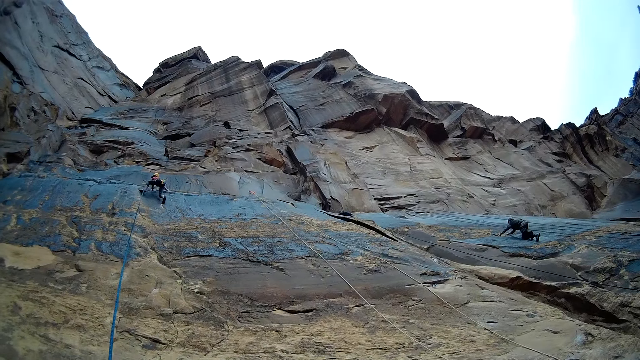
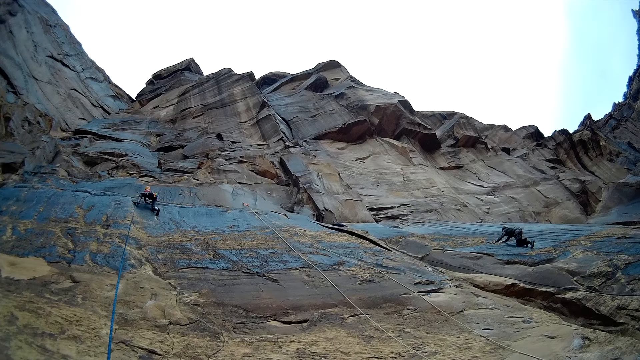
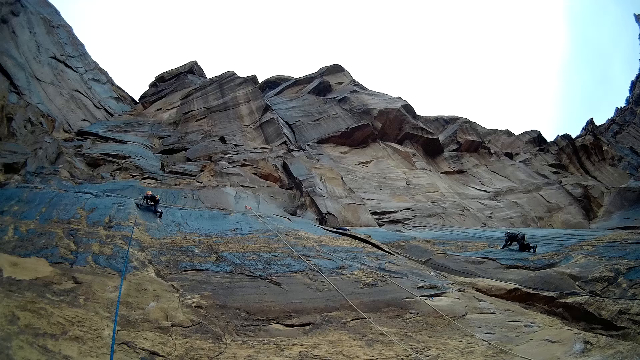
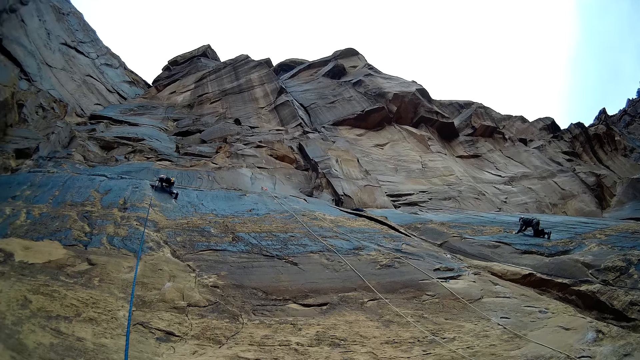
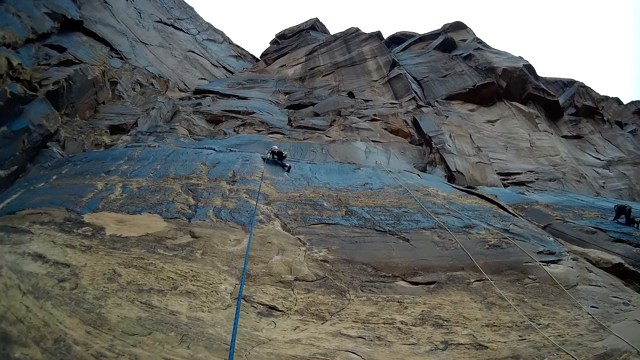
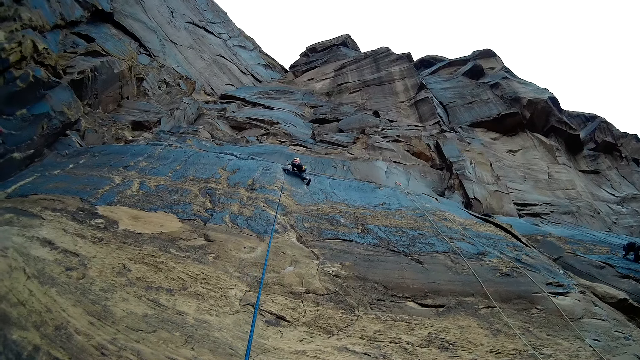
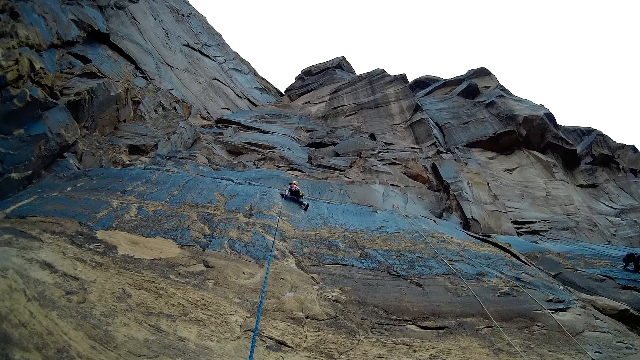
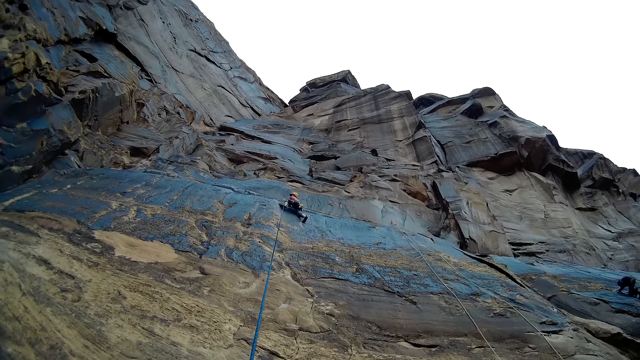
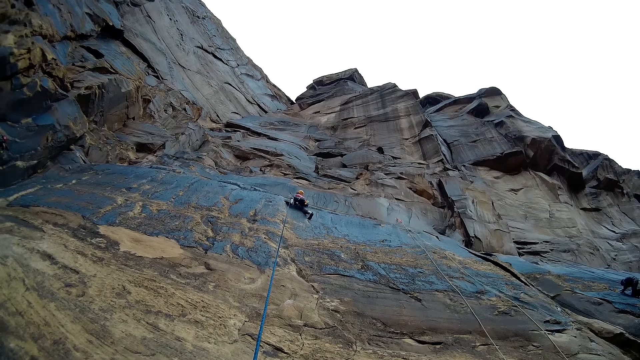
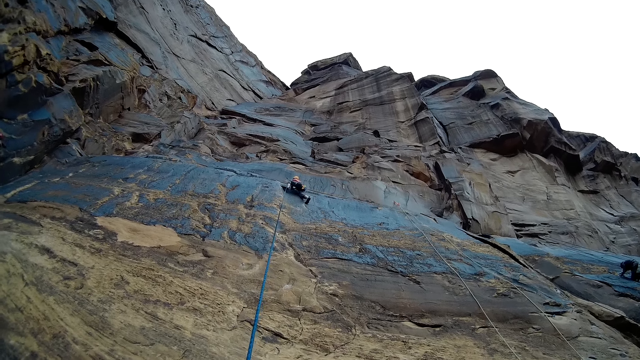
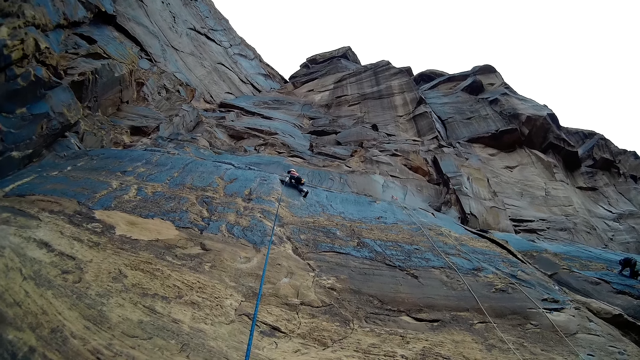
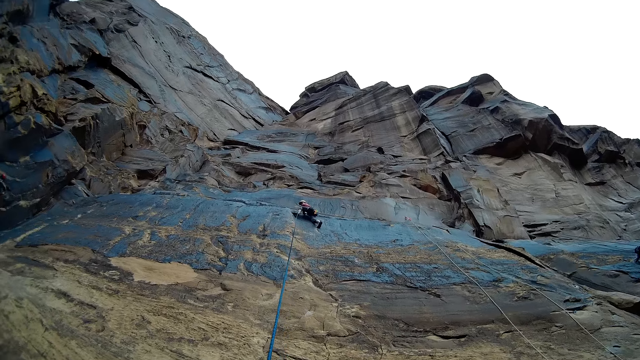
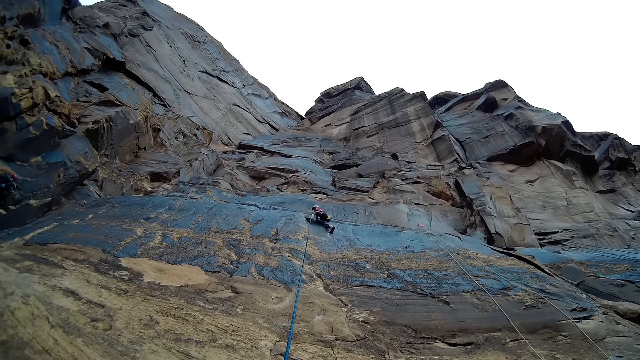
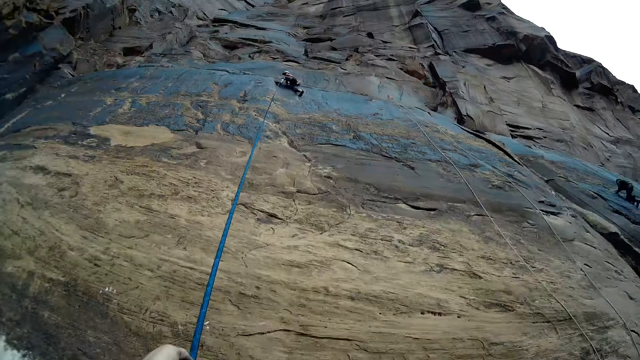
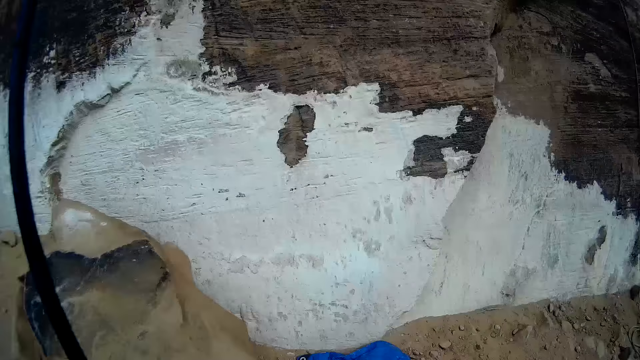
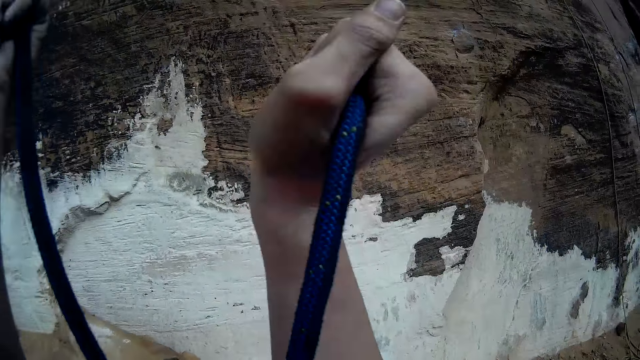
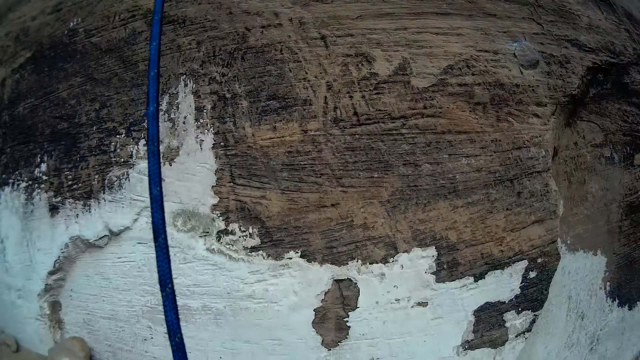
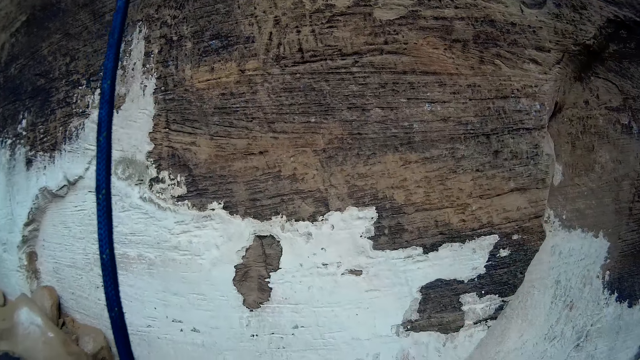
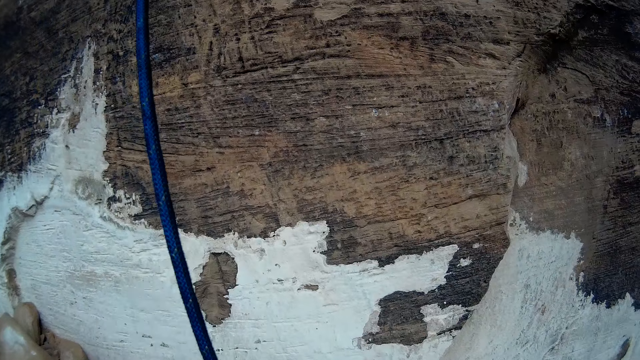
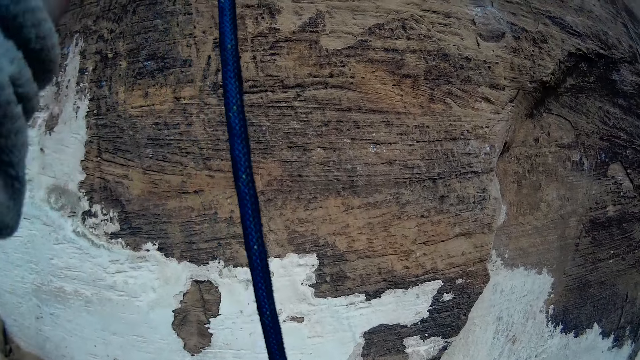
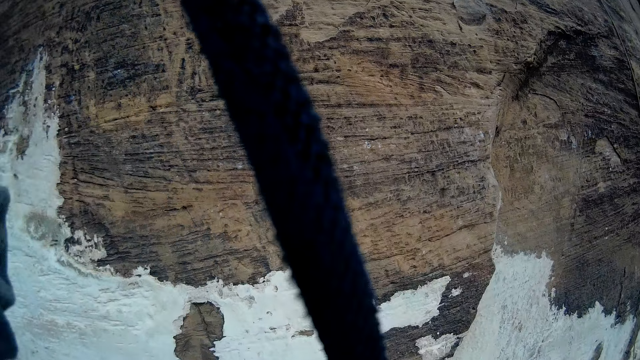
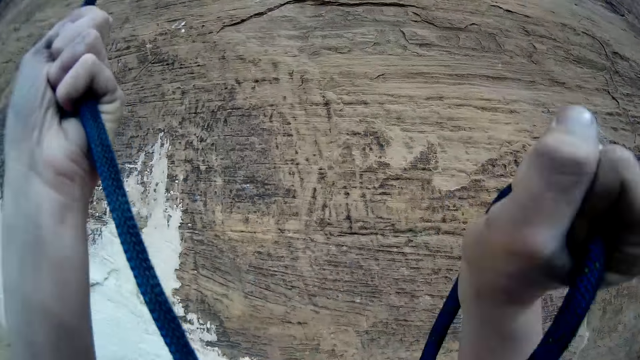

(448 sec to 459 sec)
A man comes down from the mountain. A person climbs up the rock. The camera wearer loops the rope on a belay device. Another person pulls the rope.

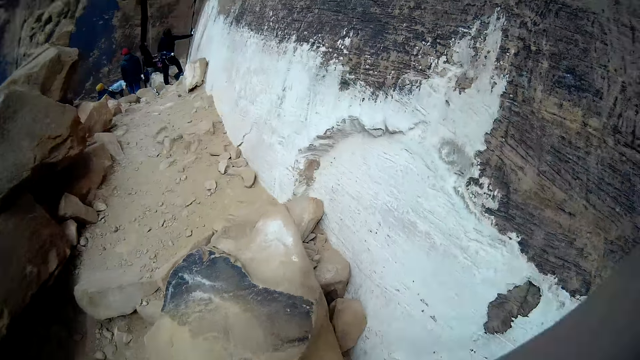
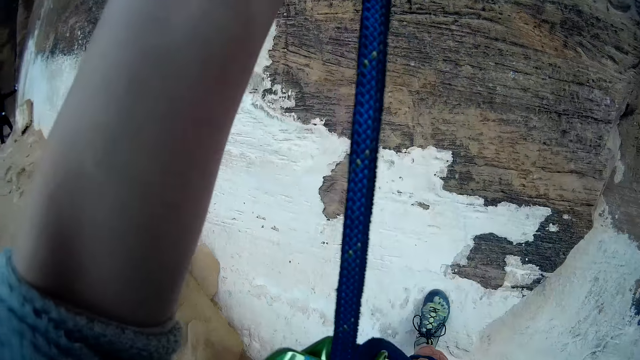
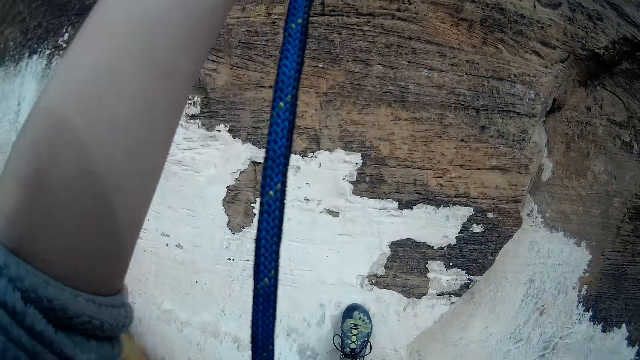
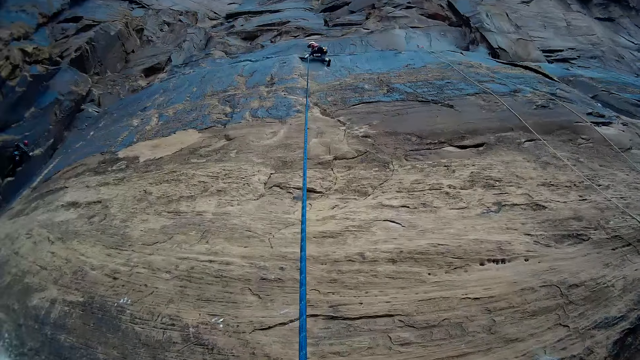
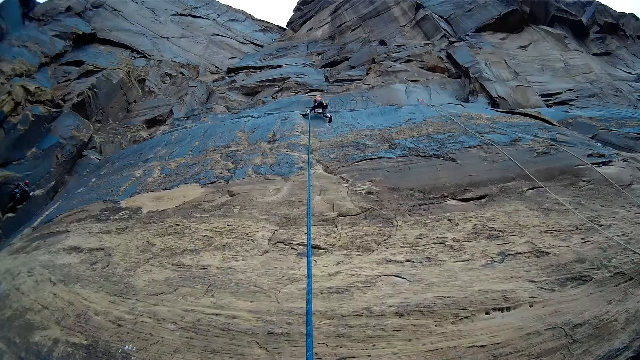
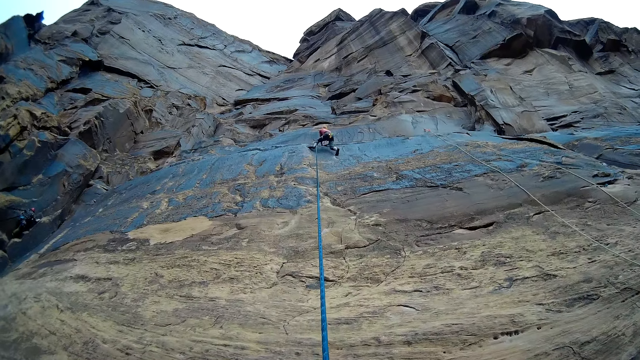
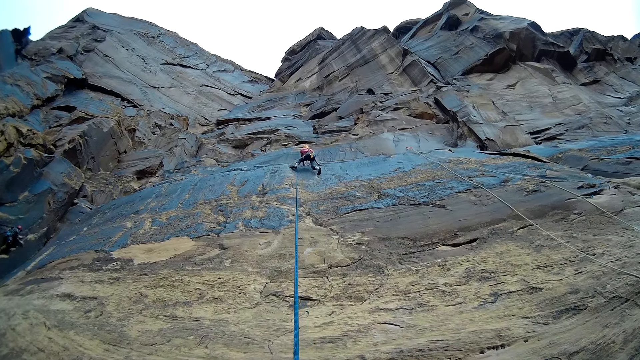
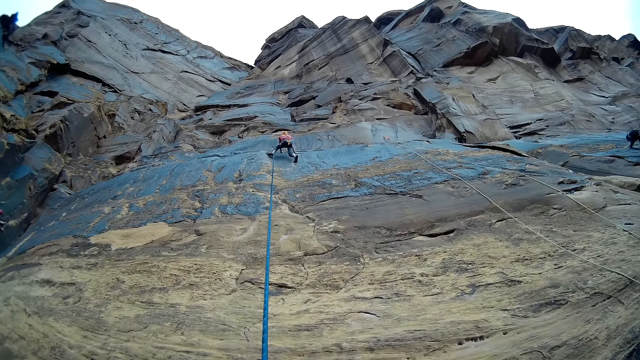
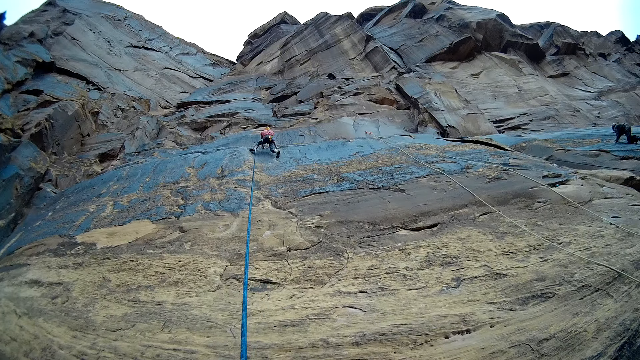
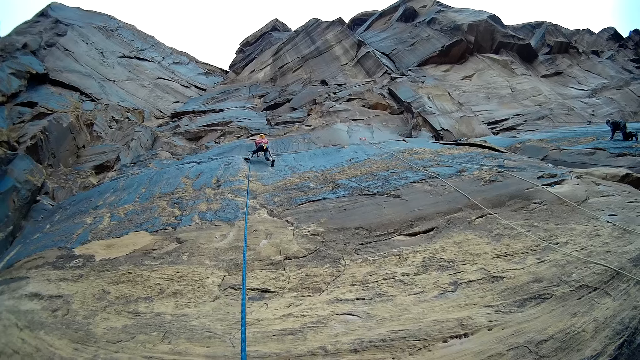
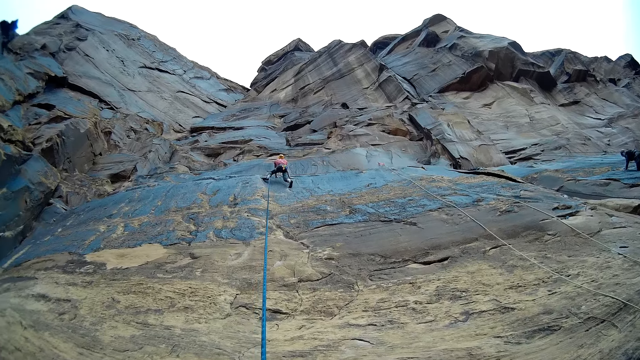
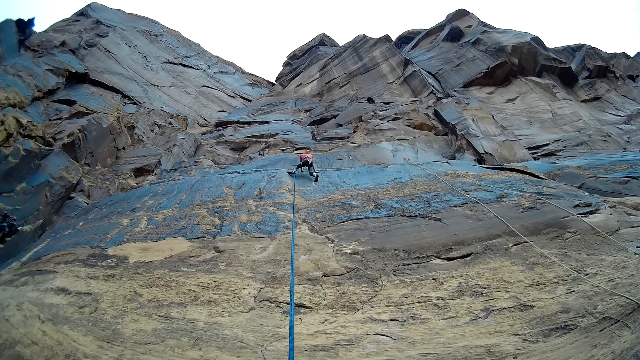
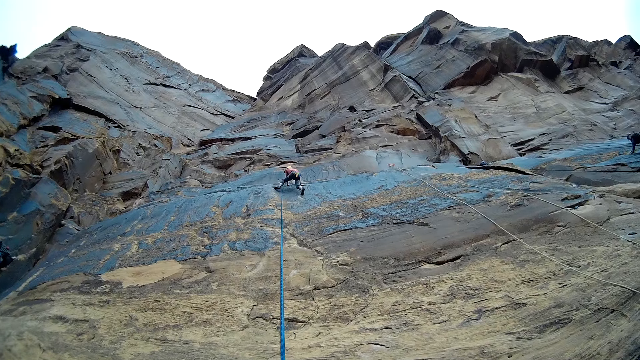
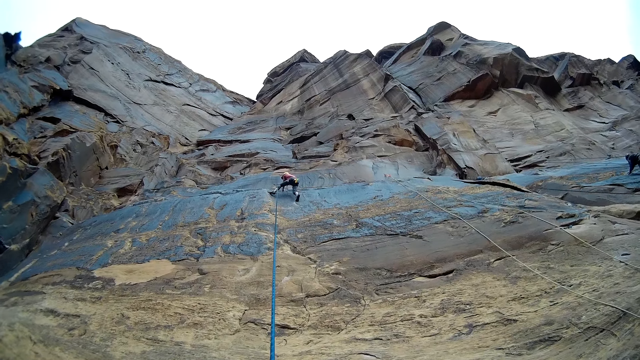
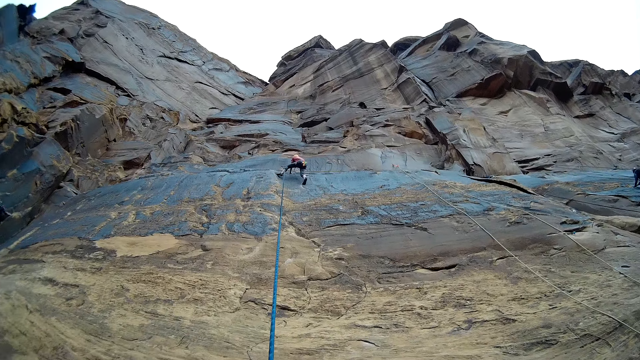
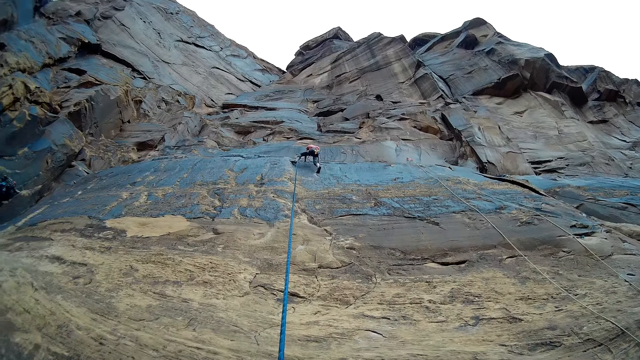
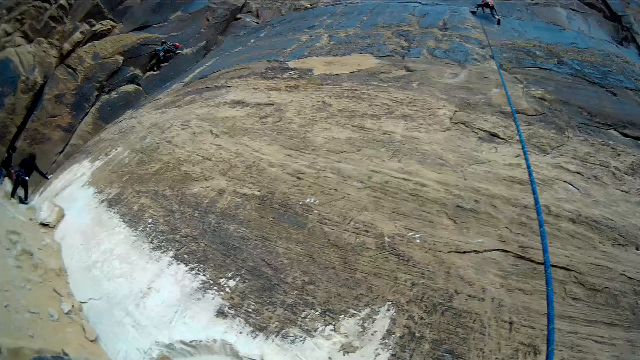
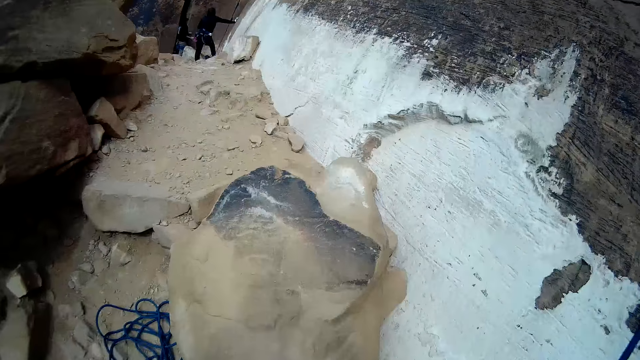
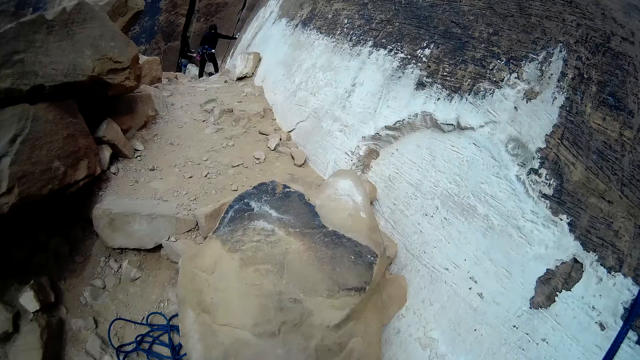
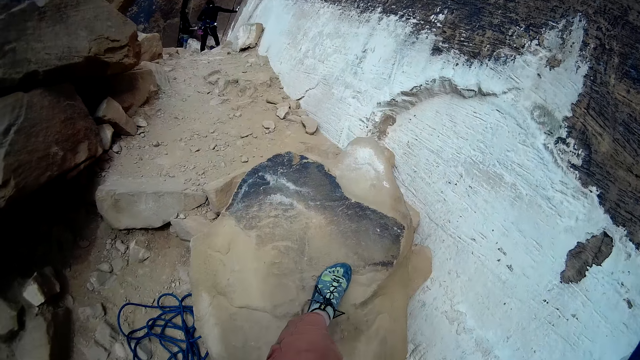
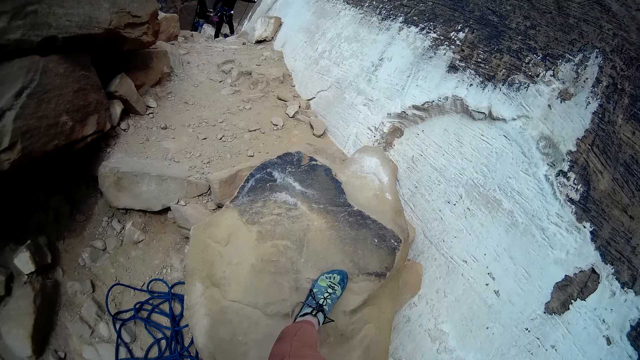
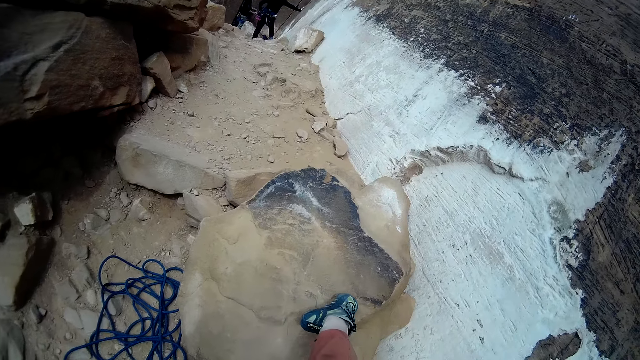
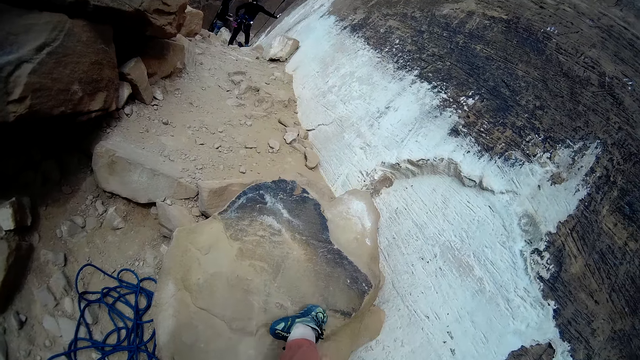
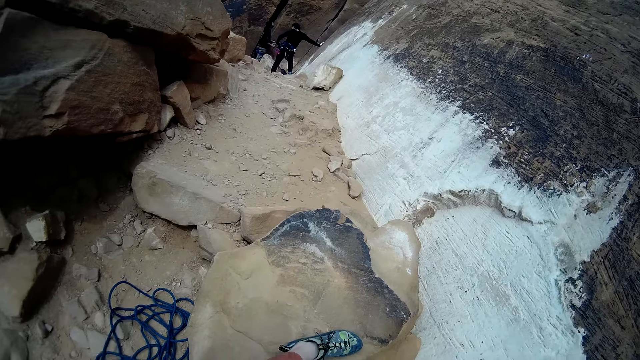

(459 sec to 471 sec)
The camera wearer looks at a man. The man comes down from the mountain. The camera wearer looks to the left, stands at the bottom of the mountain, and looks at the shoe.
